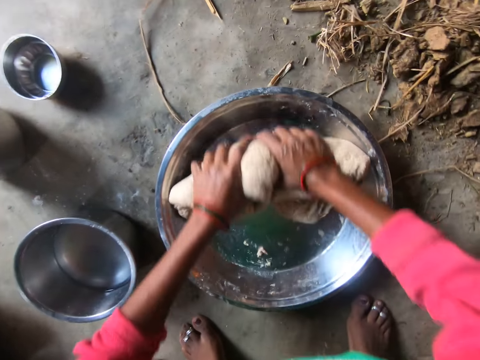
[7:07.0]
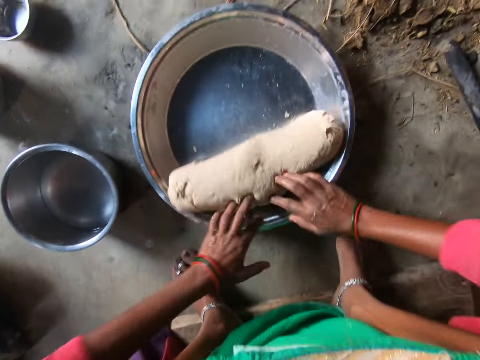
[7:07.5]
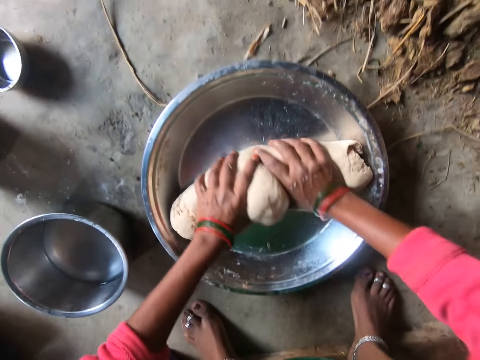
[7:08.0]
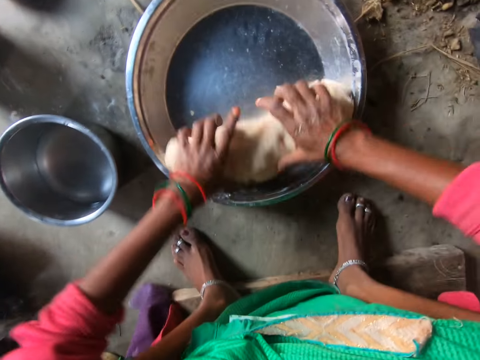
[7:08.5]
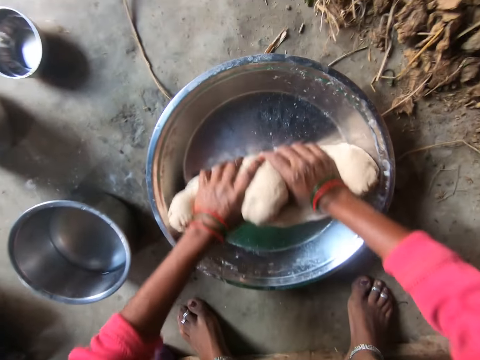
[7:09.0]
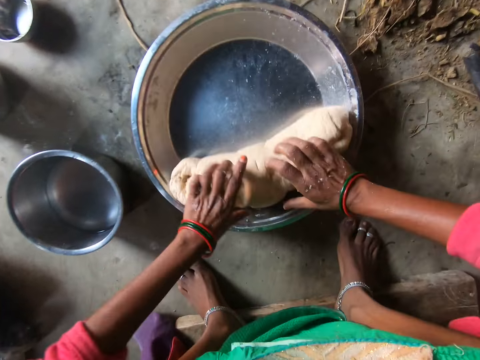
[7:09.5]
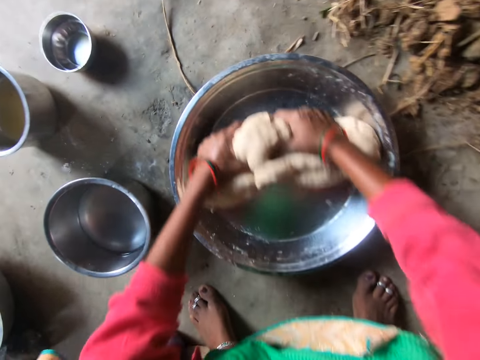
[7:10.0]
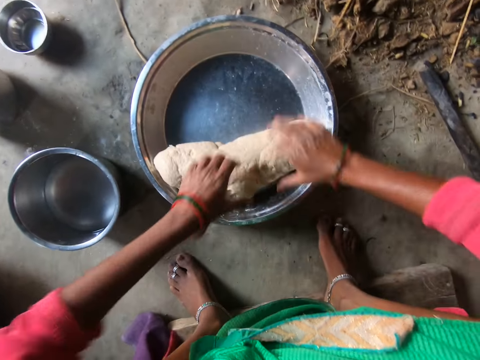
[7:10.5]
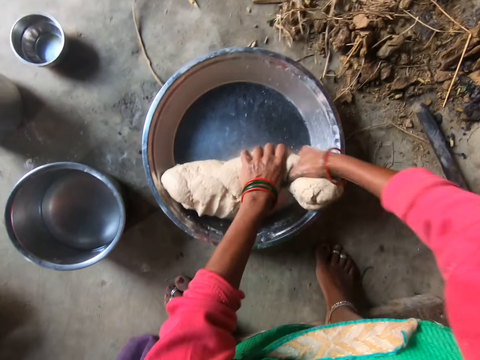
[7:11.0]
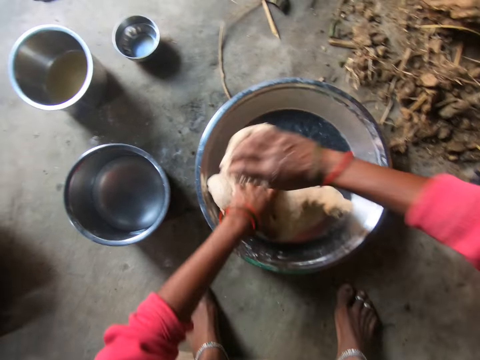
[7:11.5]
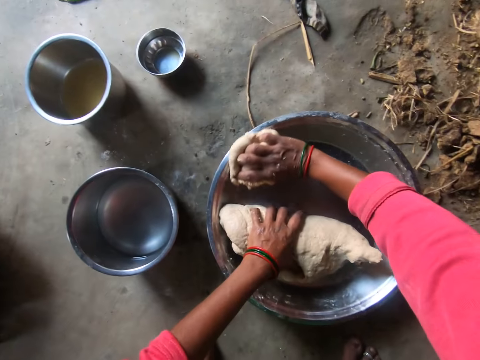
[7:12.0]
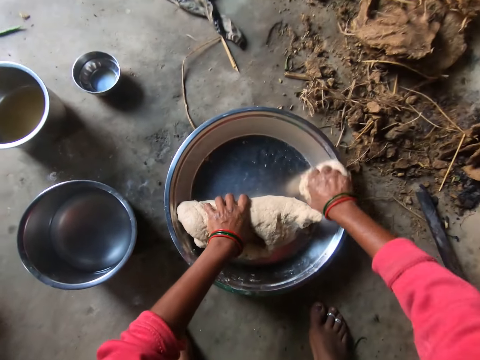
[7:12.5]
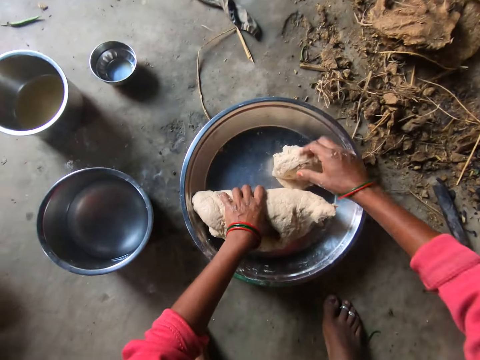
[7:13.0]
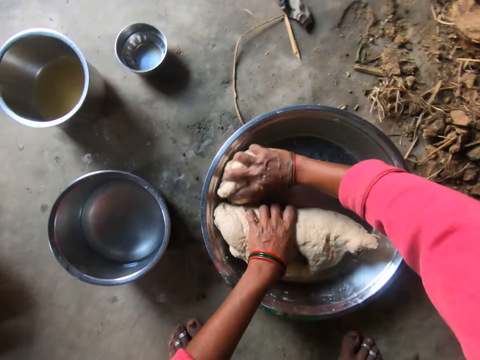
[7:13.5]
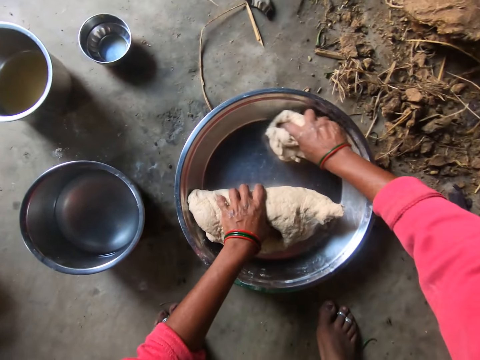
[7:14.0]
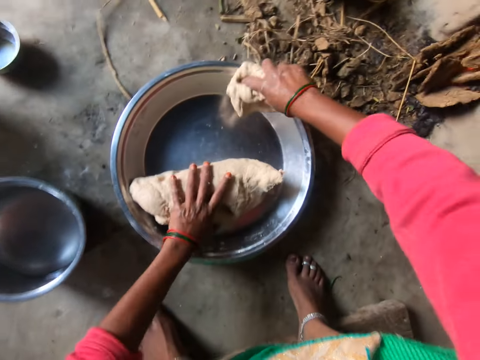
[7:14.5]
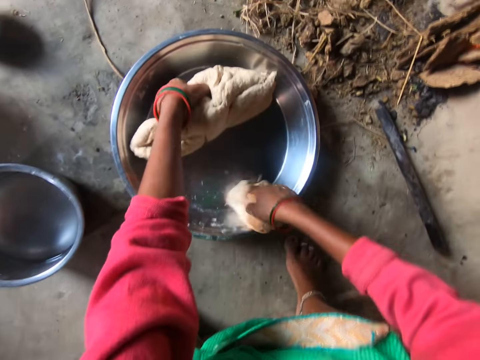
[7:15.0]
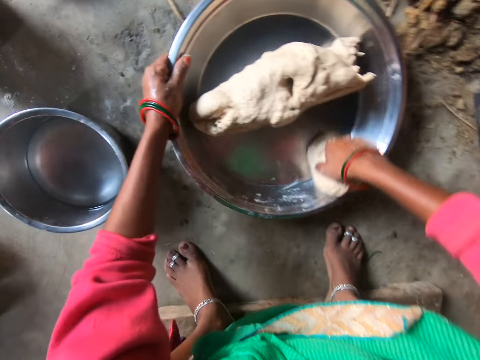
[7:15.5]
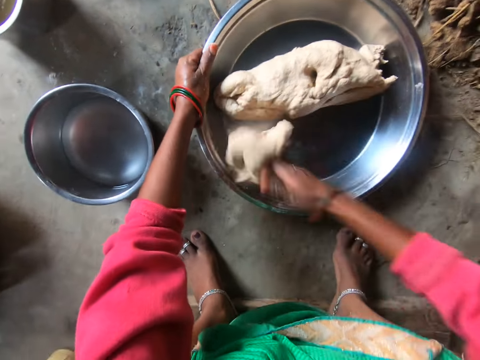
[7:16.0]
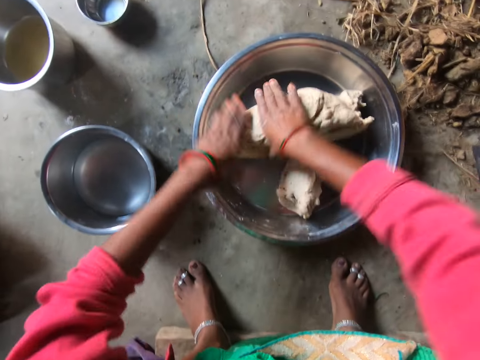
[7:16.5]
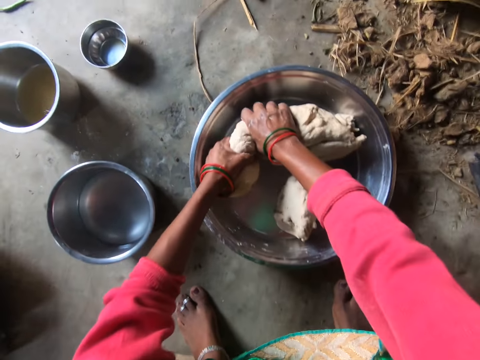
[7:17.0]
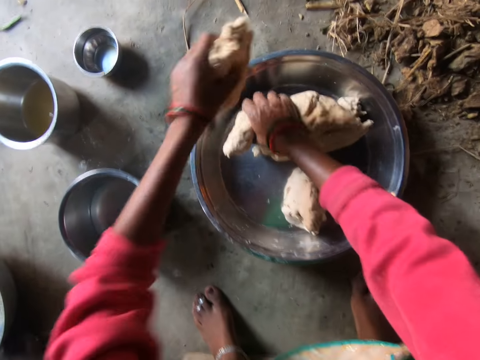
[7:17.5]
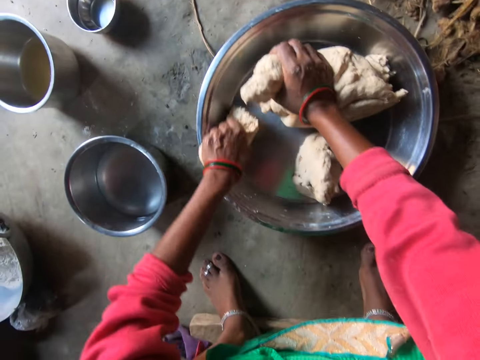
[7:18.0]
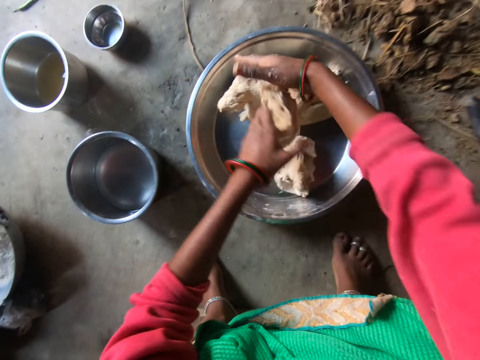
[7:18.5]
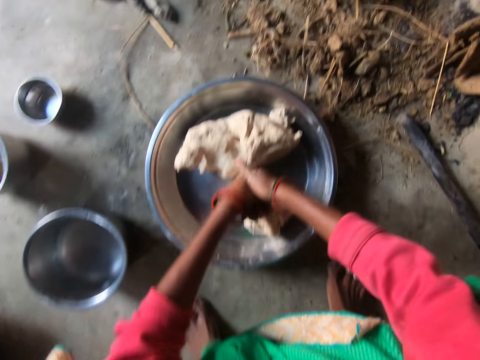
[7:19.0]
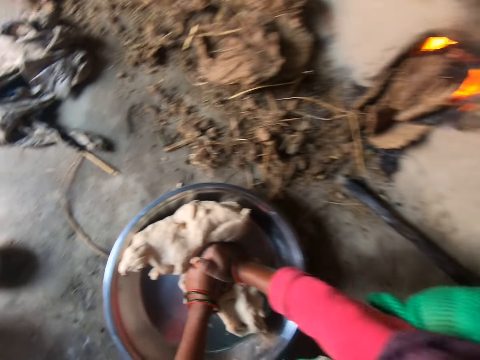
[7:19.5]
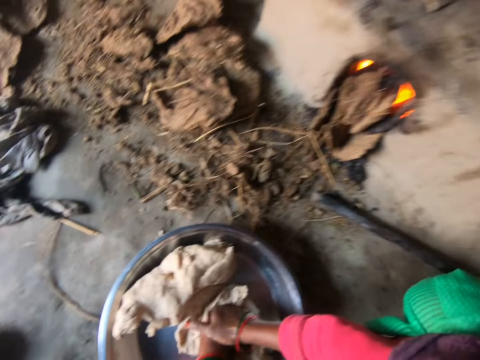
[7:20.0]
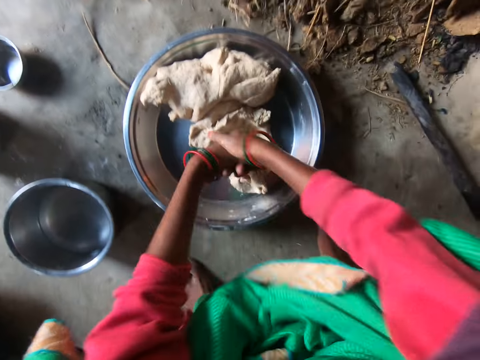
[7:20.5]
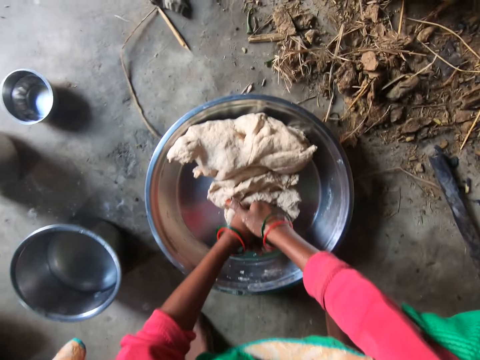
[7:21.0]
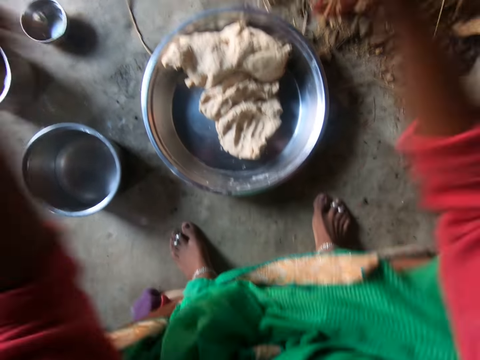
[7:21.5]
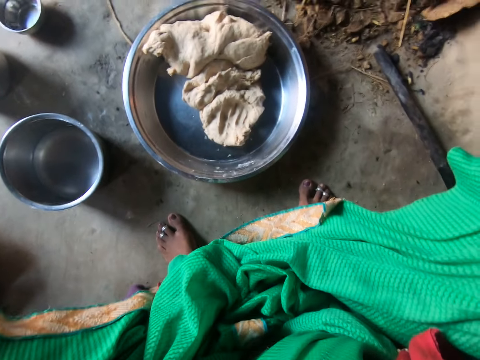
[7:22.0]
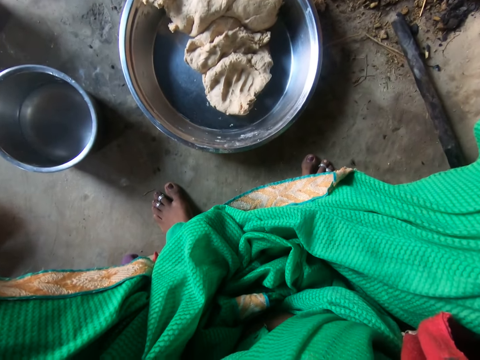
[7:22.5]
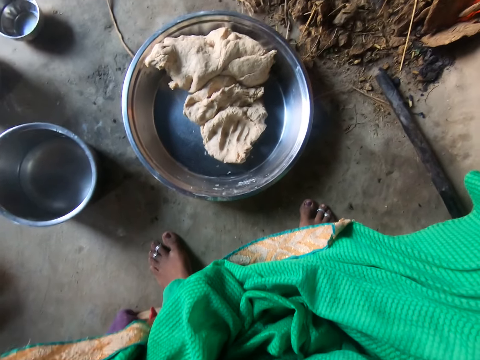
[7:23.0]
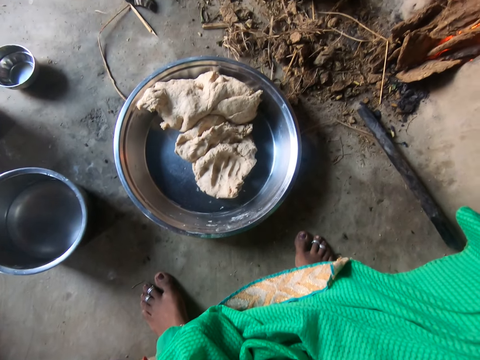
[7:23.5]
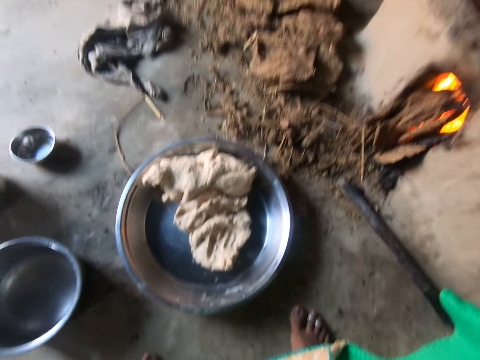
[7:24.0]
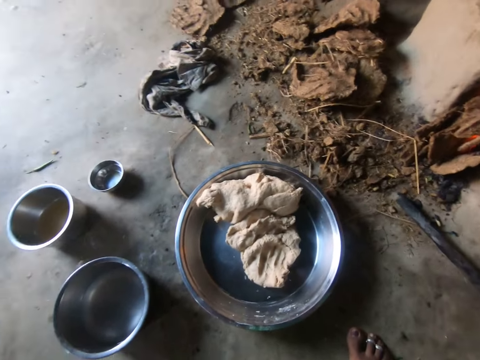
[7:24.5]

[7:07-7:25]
The camera wearer turns the dough. She kneads the dough. She pinches the dough. She wipes the edge of the trough with the dough. She pinches the dough. She wipes the edge of the trough with the dough. She kneads the dough. She touches her face with both her hands. She raises her hands.

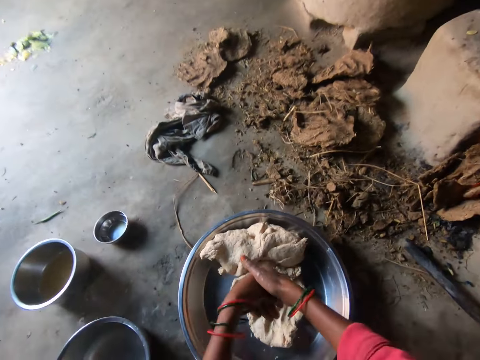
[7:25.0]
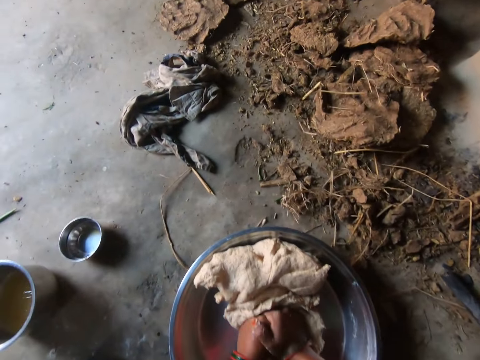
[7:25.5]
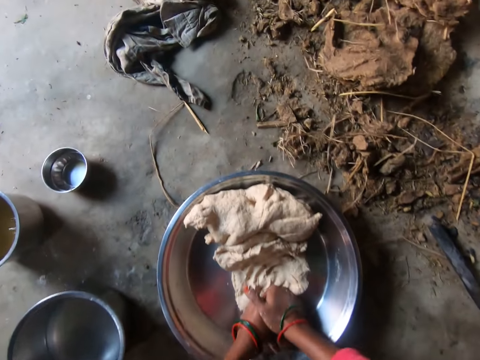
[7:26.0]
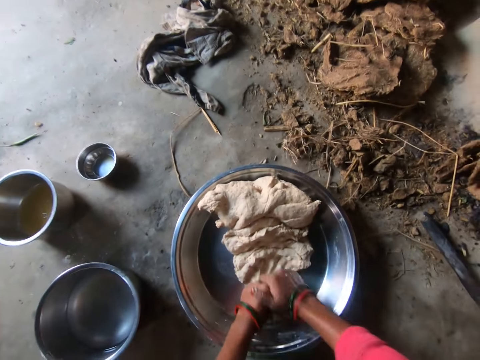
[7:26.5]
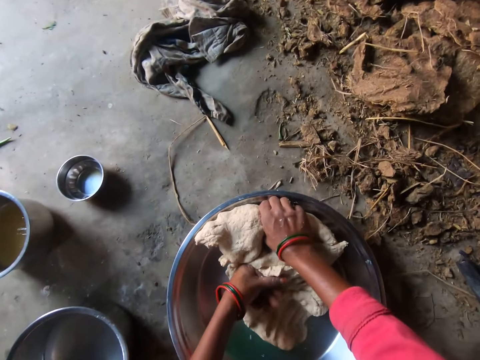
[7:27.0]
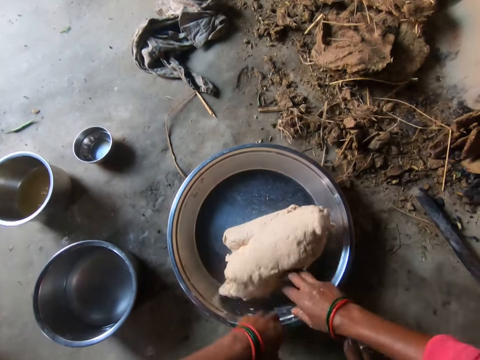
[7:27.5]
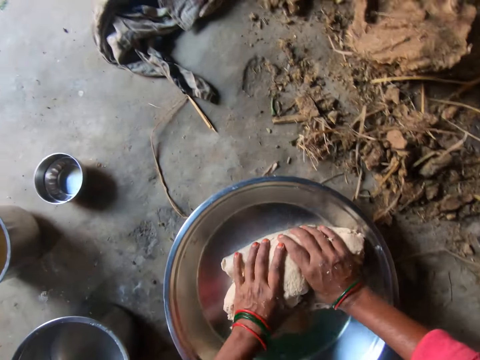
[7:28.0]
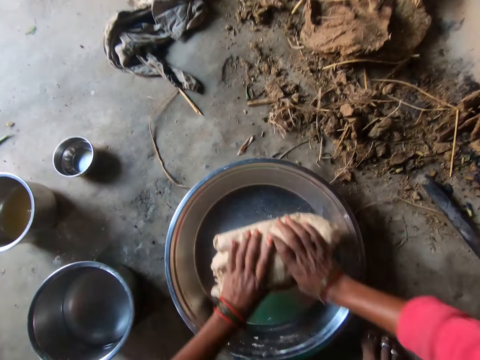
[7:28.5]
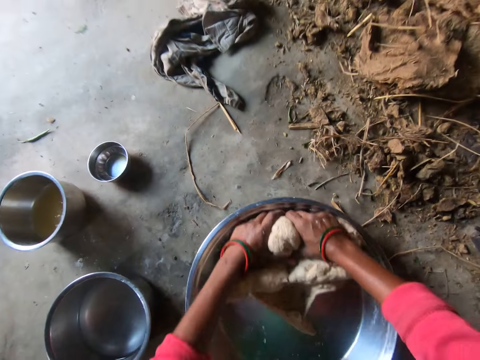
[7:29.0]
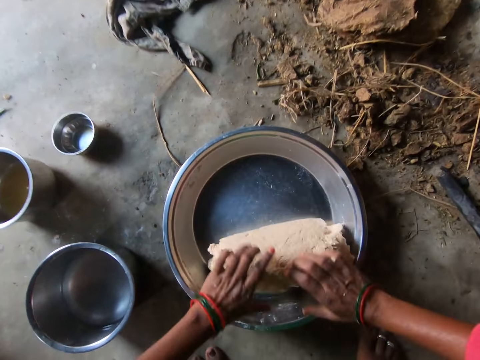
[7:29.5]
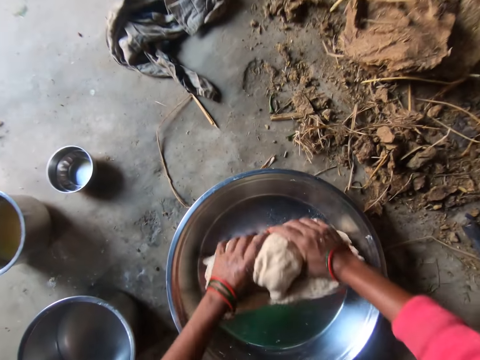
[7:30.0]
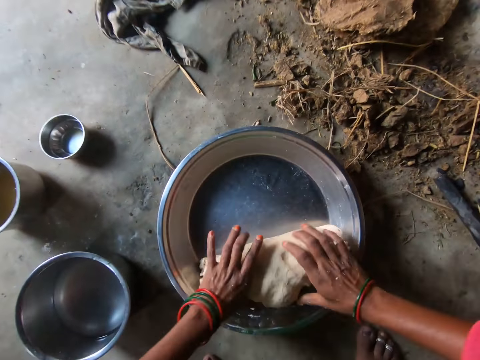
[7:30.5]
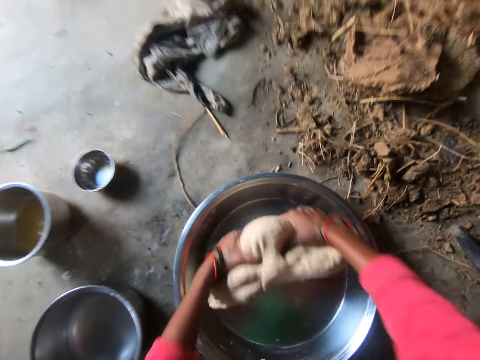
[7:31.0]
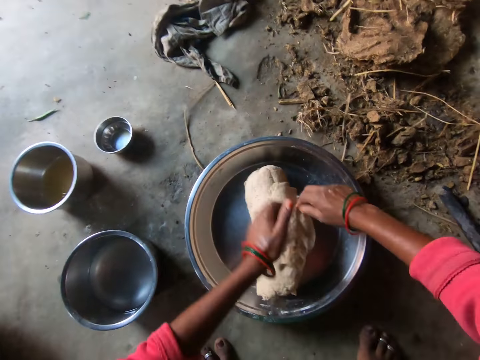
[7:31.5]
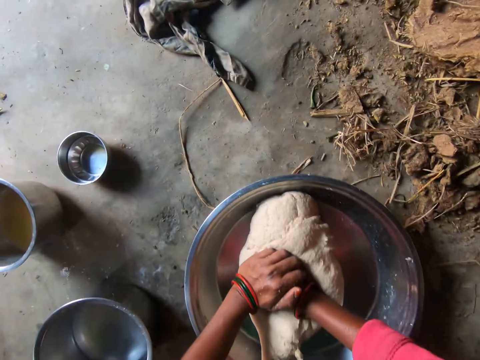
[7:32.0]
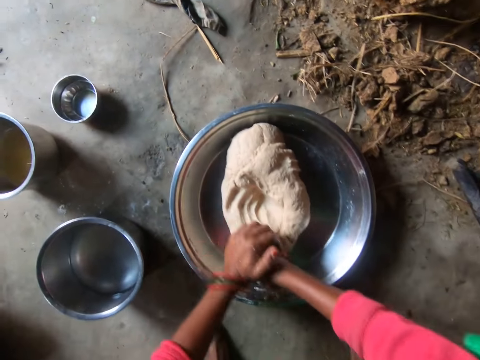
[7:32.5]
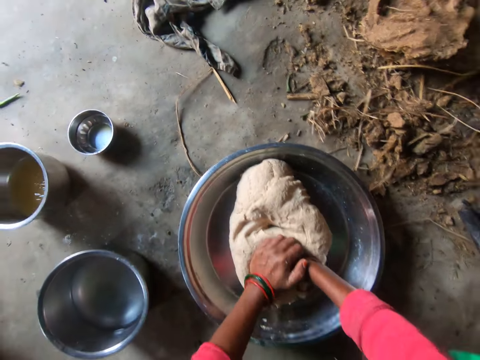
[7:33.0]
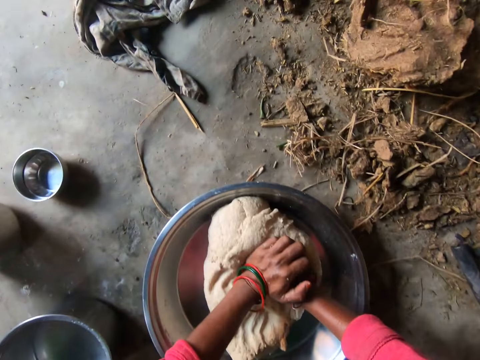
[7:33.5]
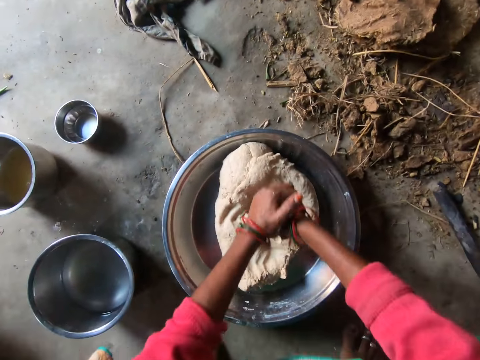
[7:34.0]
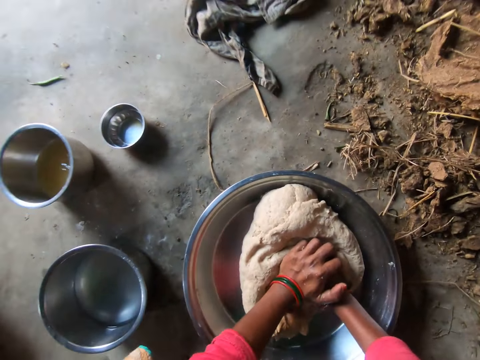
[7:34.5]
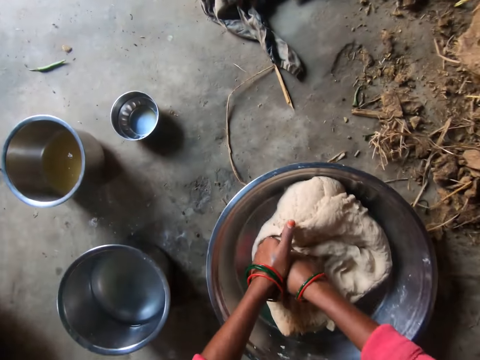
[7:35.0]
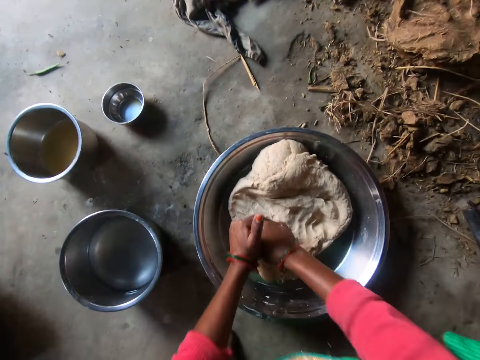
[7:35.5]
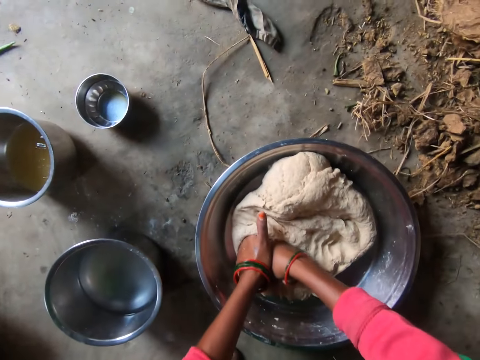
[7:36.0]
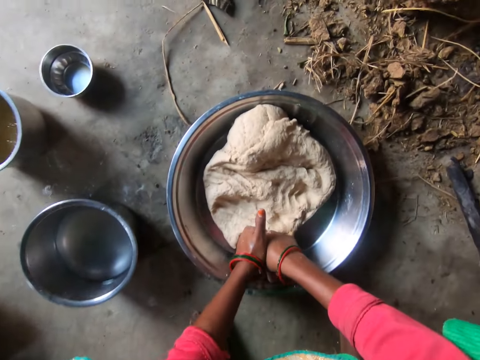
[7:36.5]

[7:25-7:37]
The camera wearer kneads the dough in the bowl with both hands. They turn the dough. They knead the dough.
